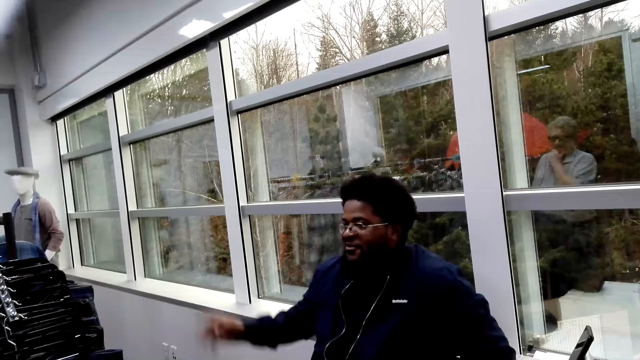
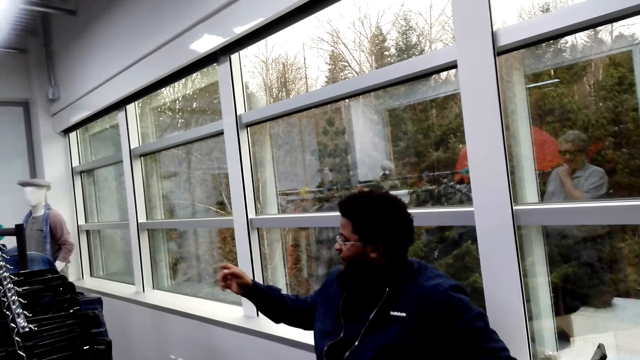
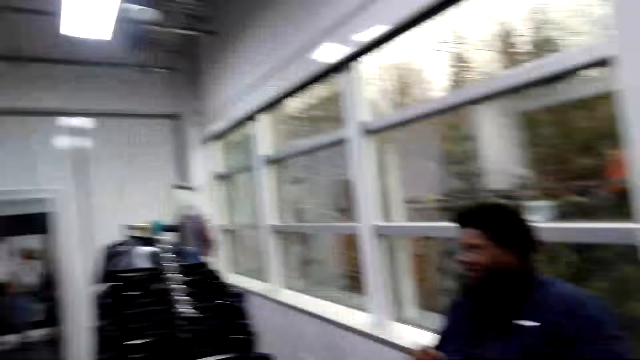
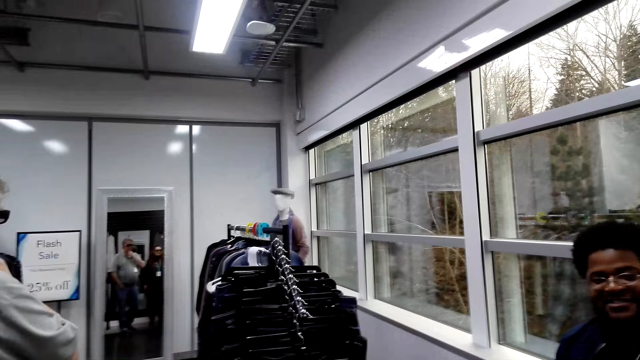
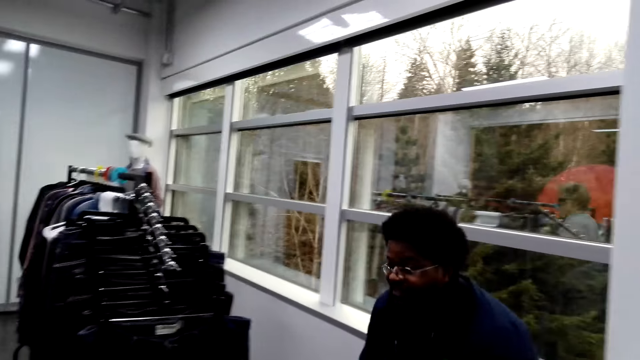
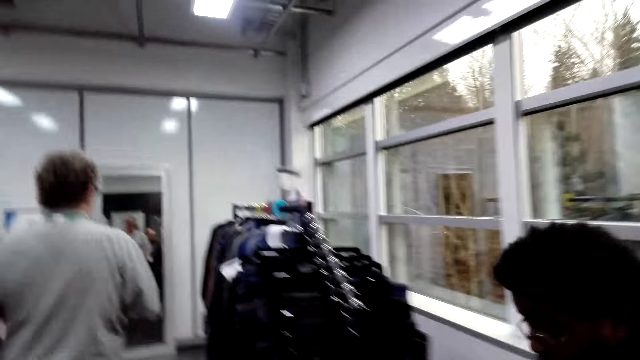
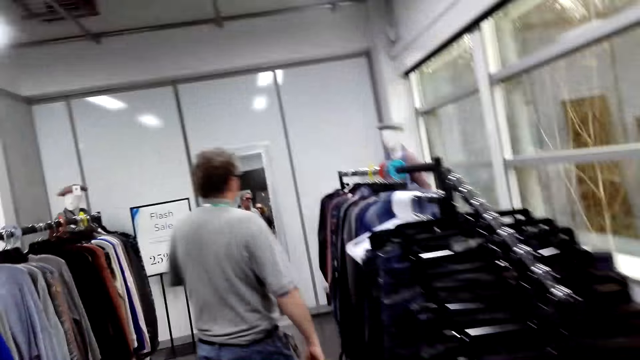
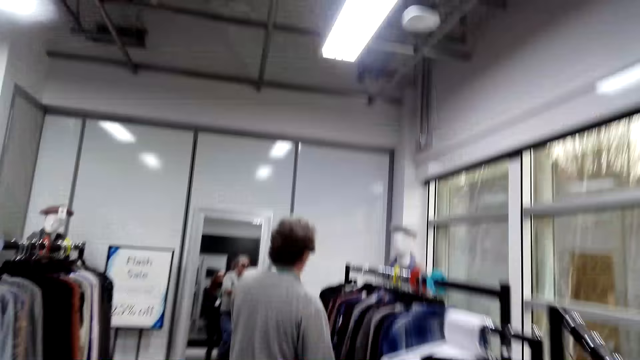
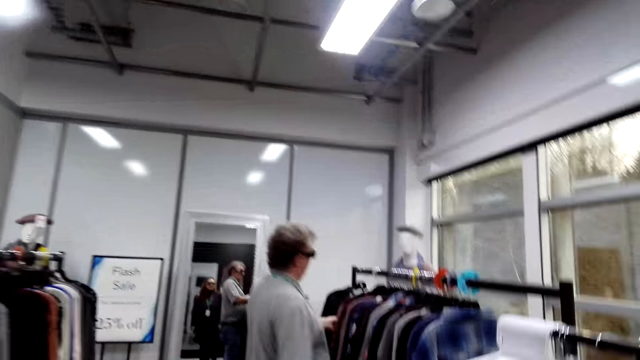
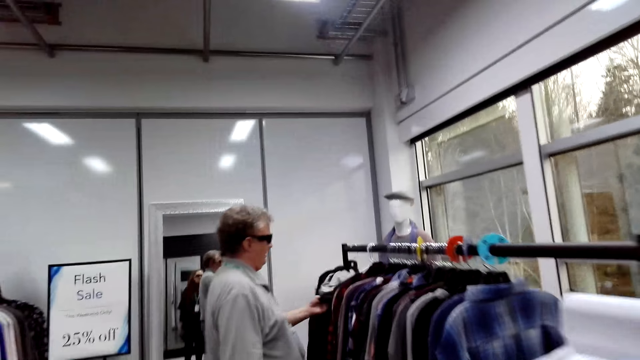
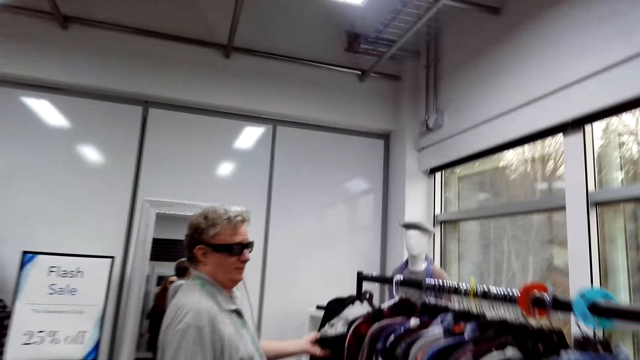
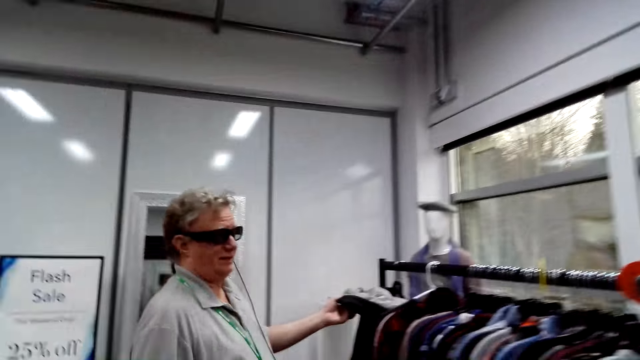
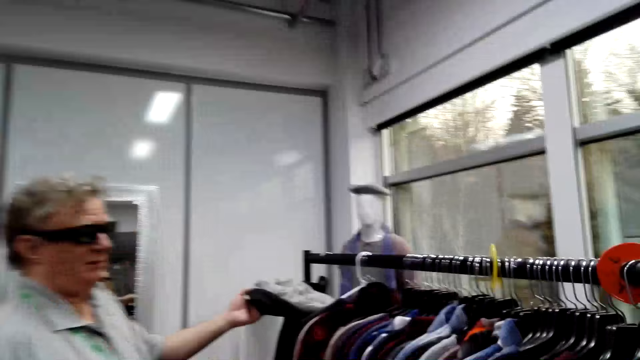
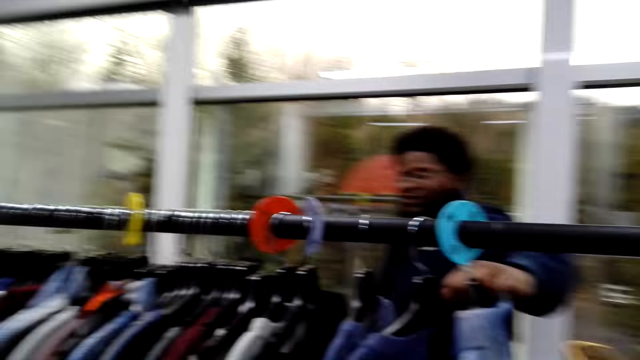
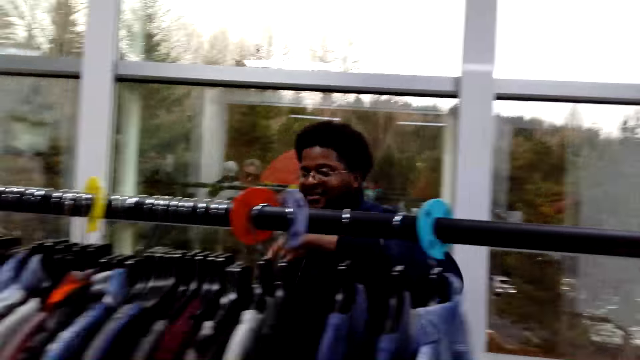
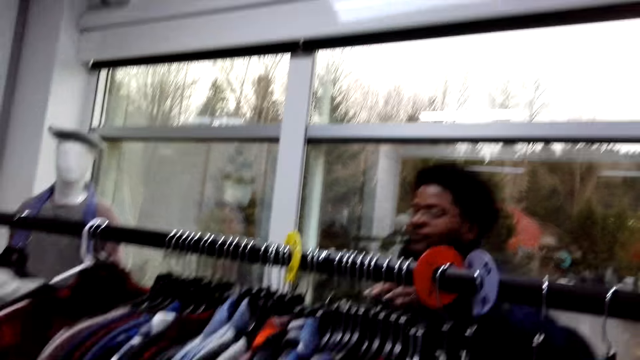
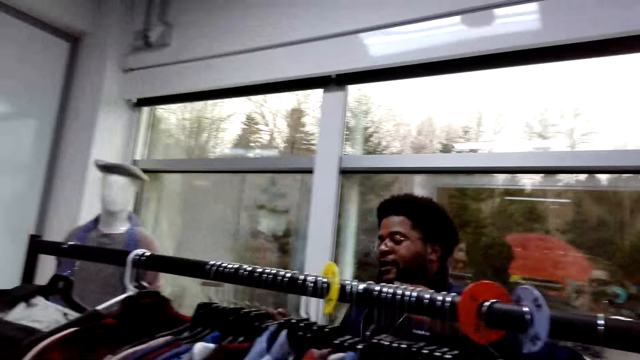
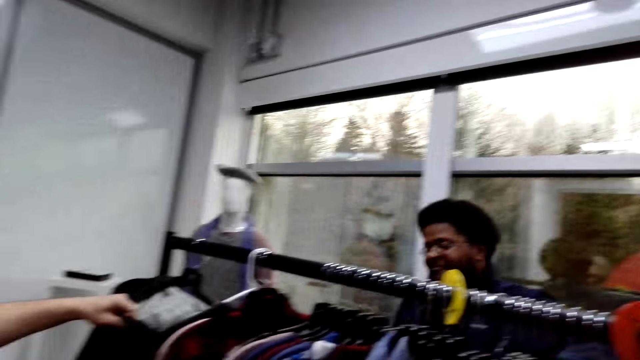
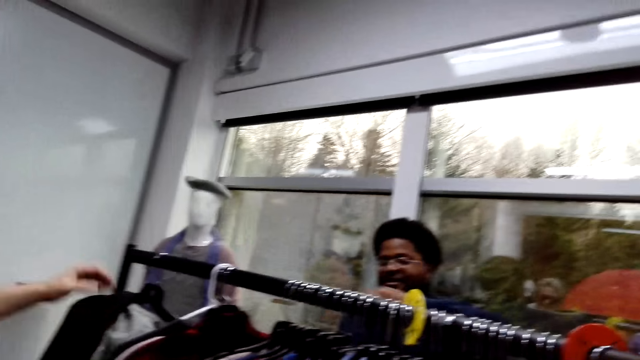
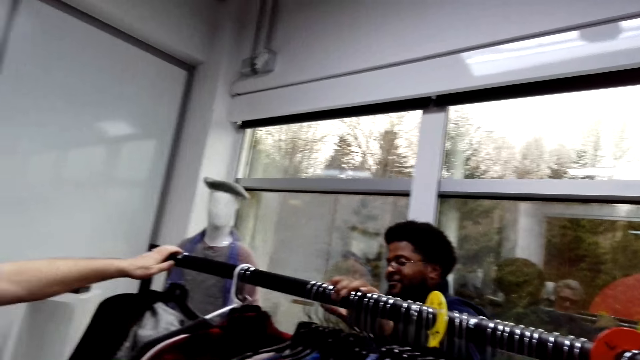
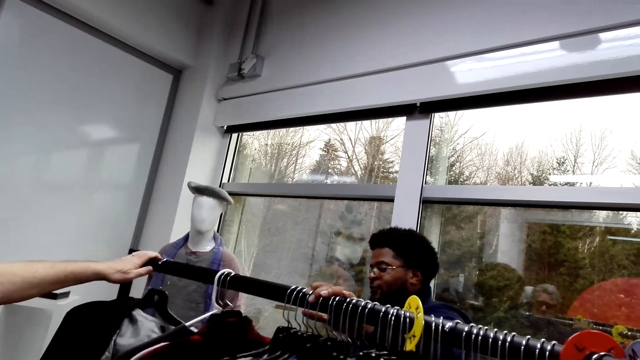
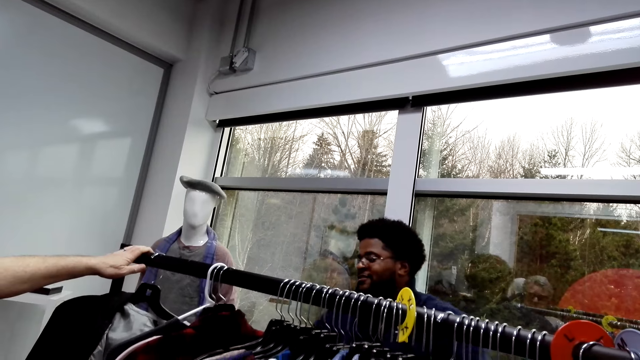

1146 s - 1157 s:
A man speaks to the camera wearer. Another man walks around, holds the cloth and converses with a third man.

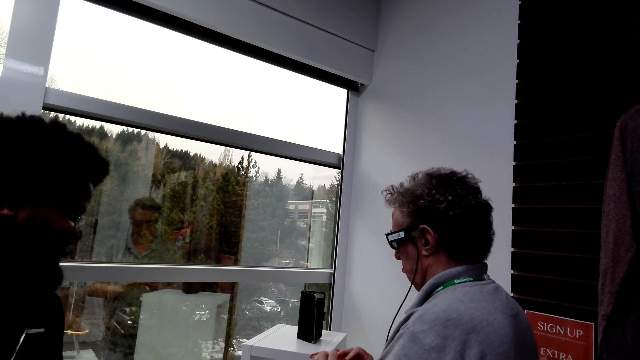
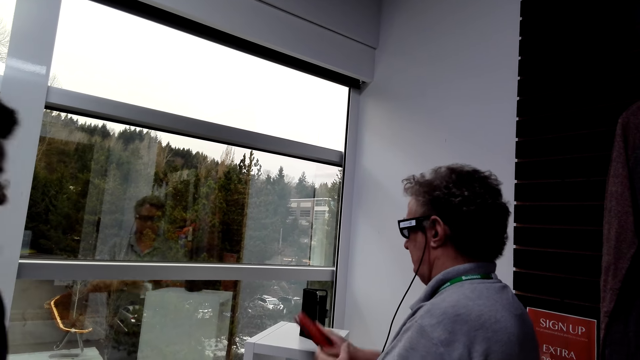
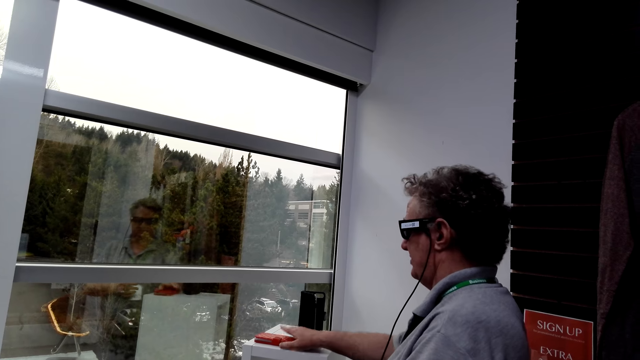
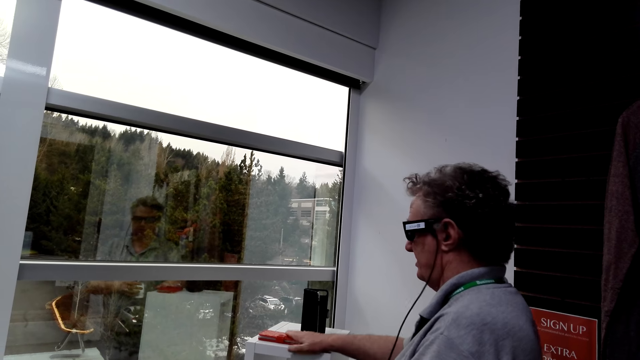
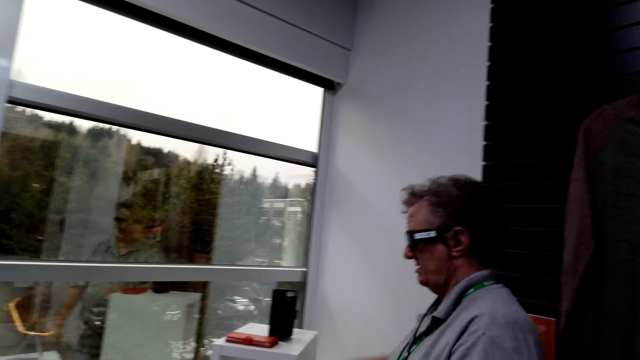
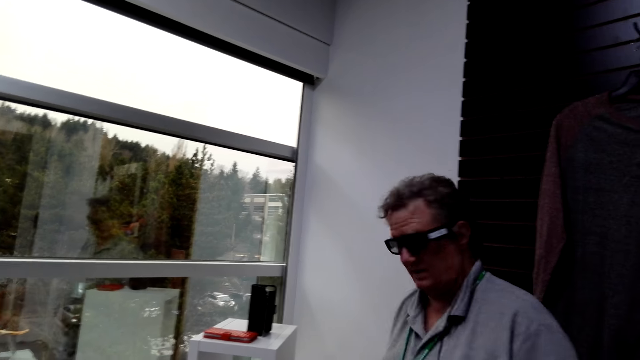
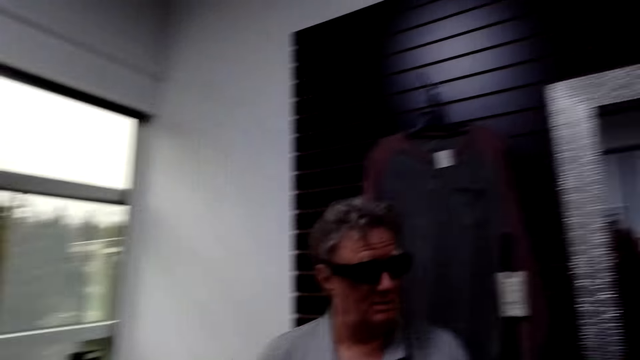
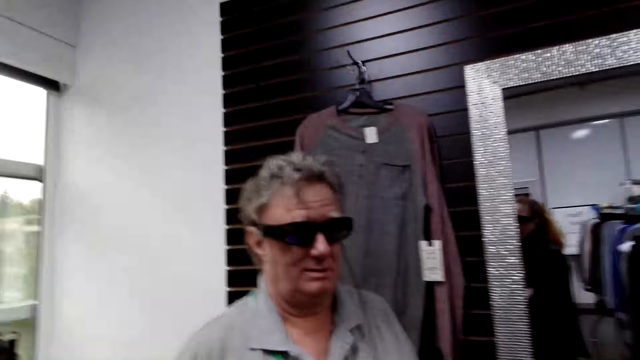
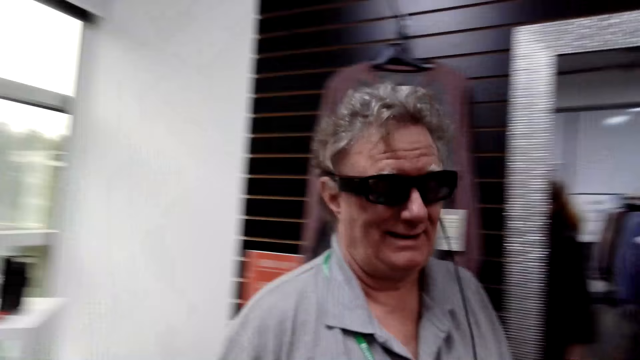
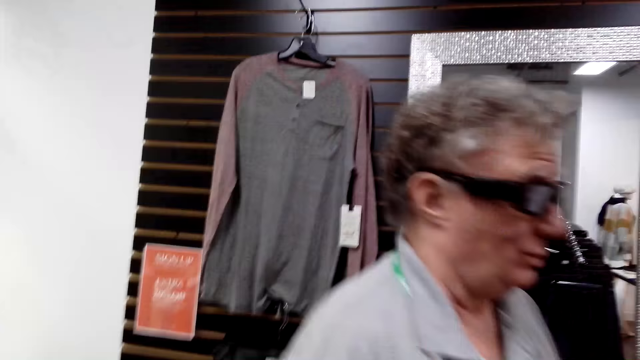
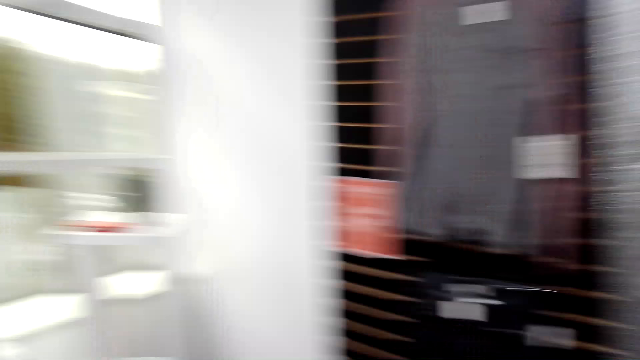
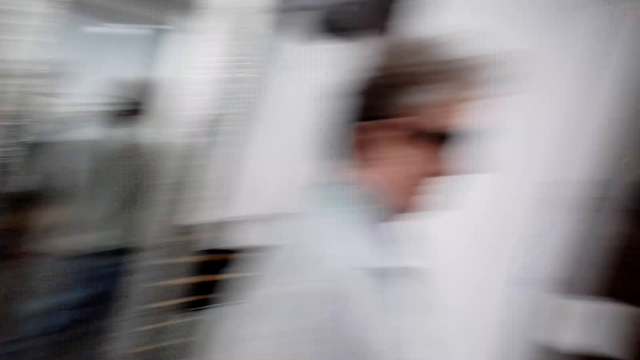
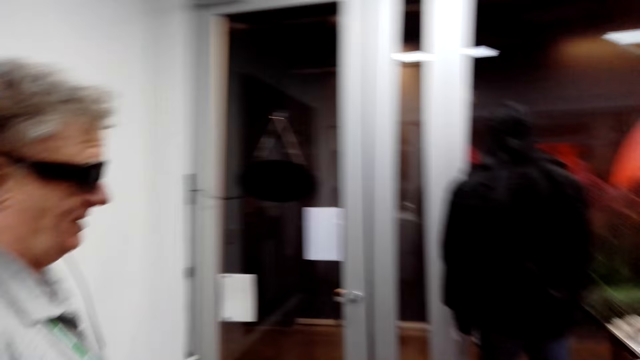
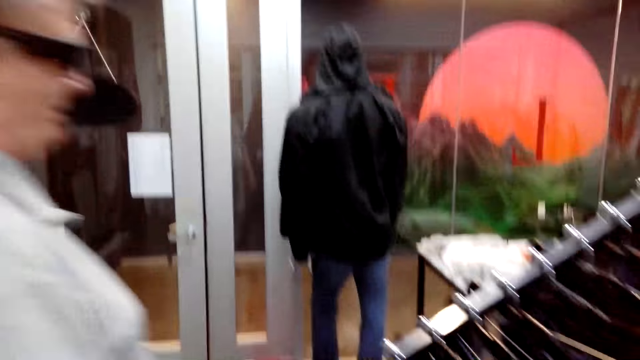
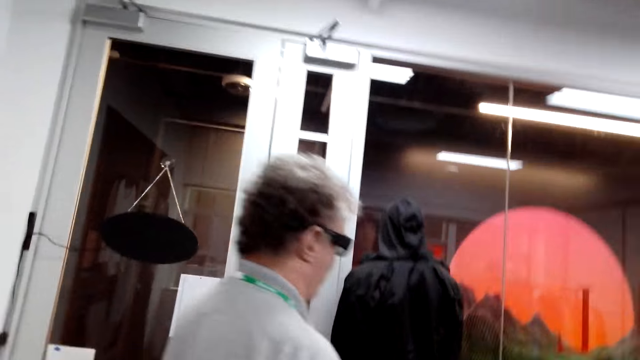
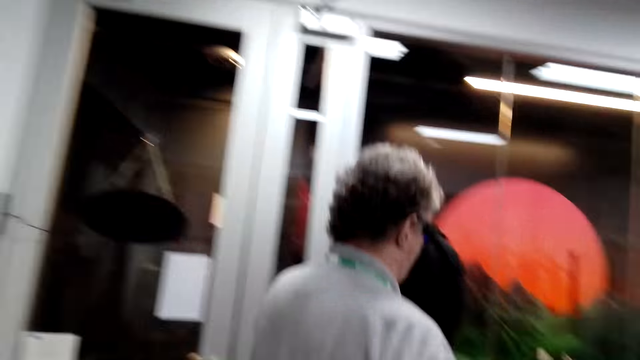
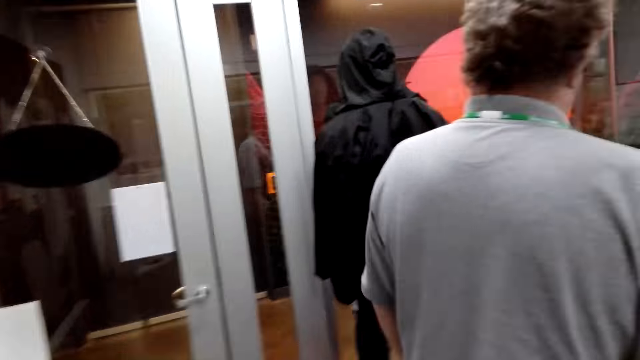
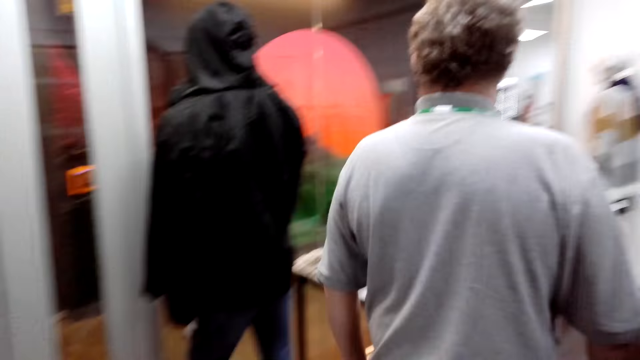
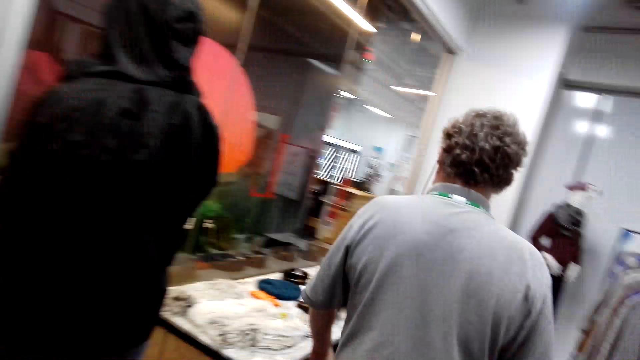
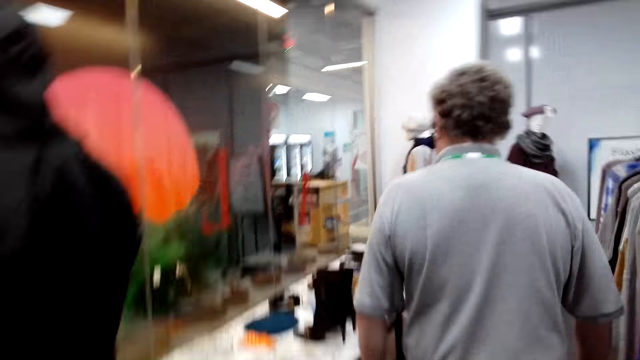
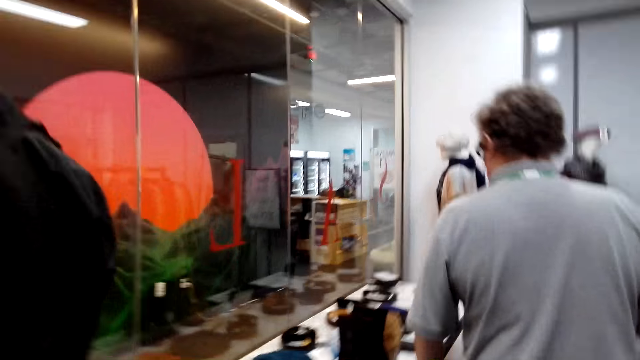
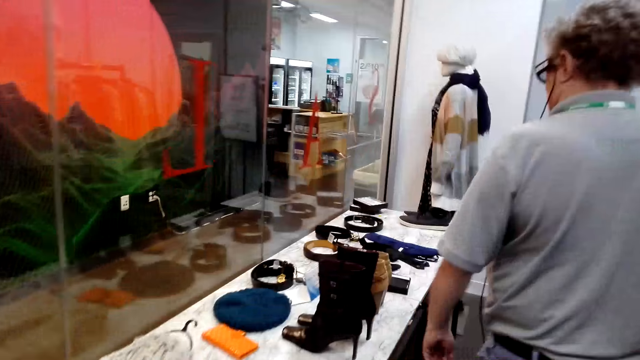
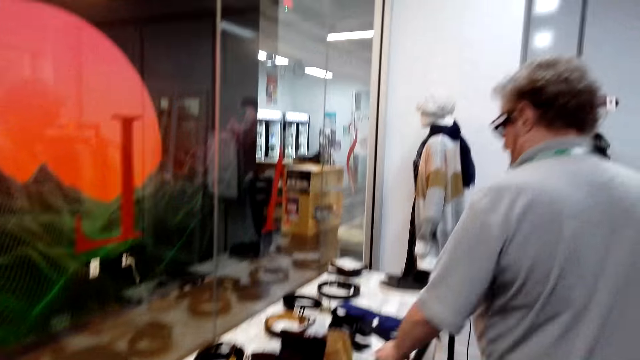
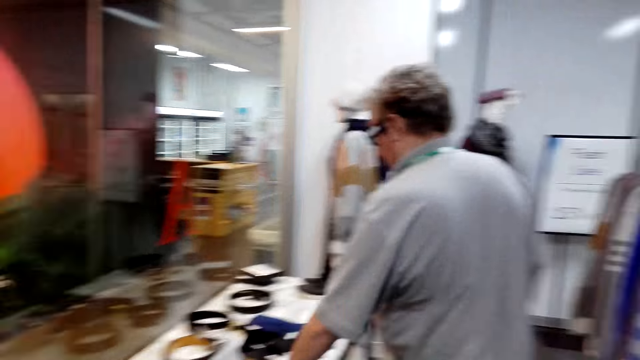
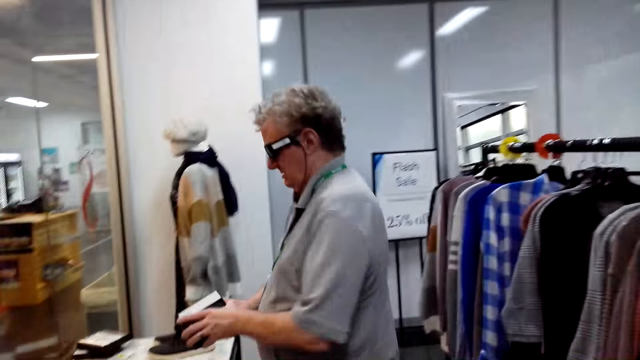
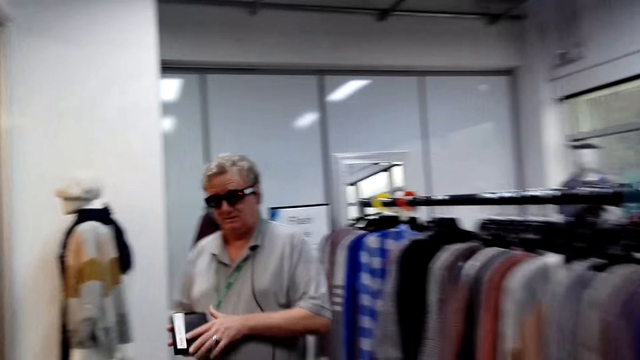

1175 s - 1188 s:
A man drops the purse. Another man taps and speaks. The camera wearer converses with the first man. A third man laughs. The first man walks around.
